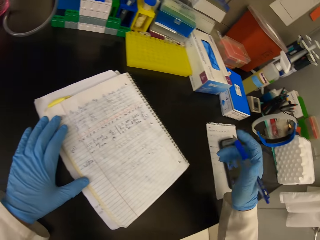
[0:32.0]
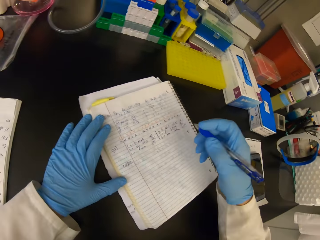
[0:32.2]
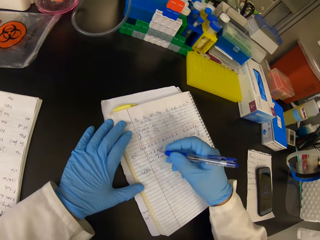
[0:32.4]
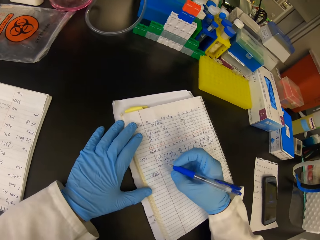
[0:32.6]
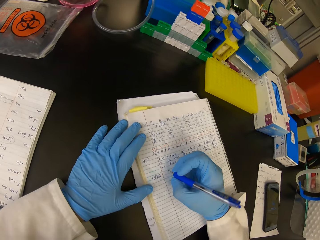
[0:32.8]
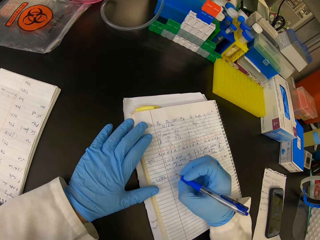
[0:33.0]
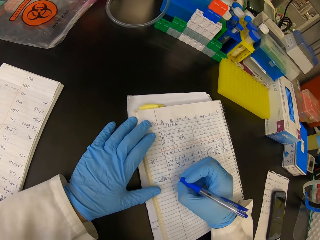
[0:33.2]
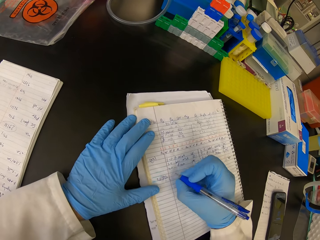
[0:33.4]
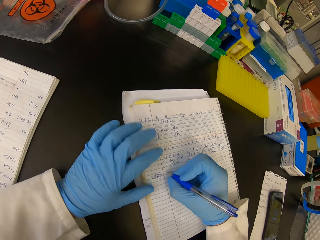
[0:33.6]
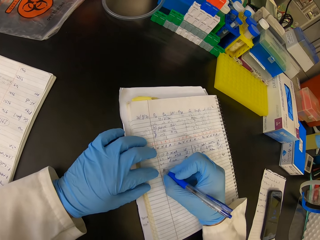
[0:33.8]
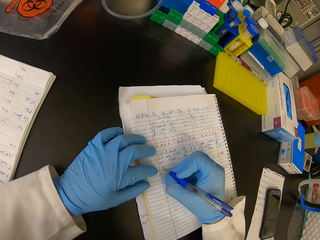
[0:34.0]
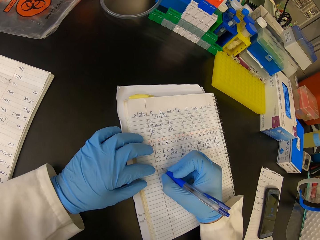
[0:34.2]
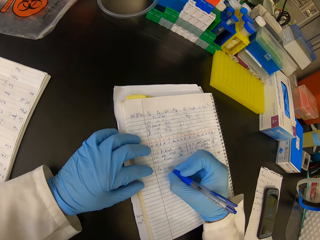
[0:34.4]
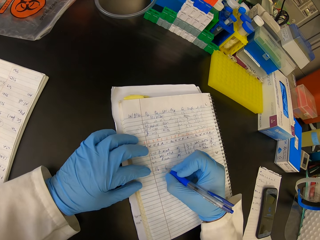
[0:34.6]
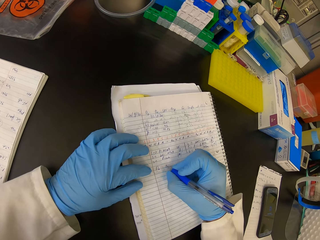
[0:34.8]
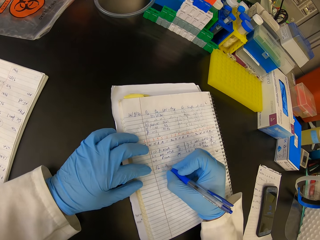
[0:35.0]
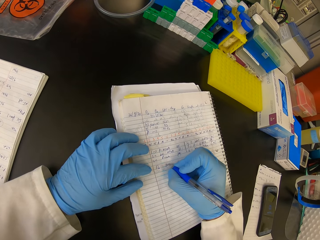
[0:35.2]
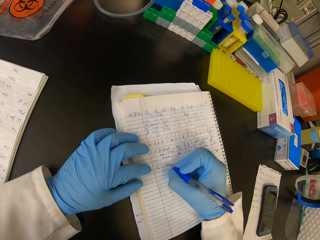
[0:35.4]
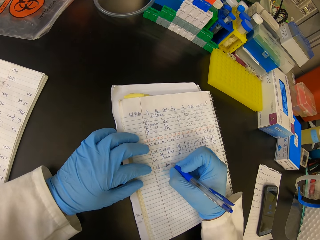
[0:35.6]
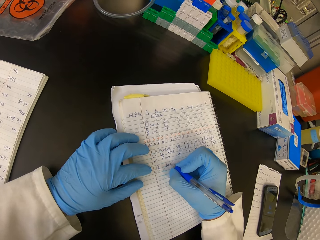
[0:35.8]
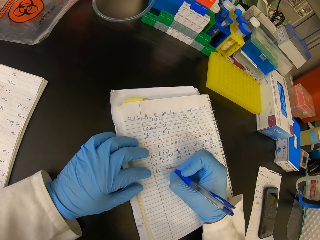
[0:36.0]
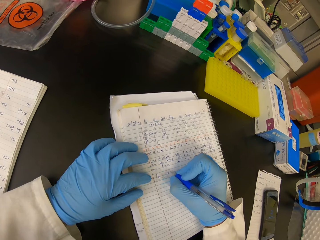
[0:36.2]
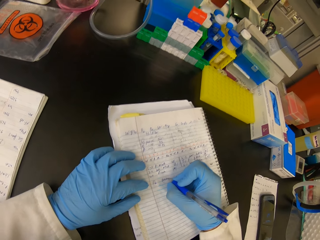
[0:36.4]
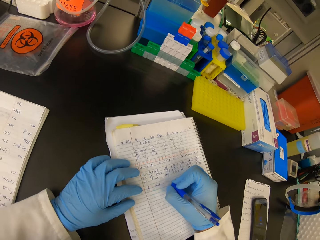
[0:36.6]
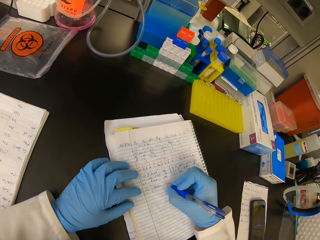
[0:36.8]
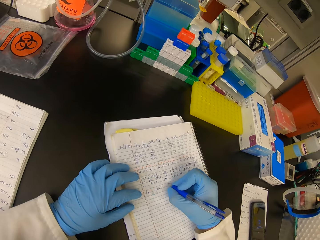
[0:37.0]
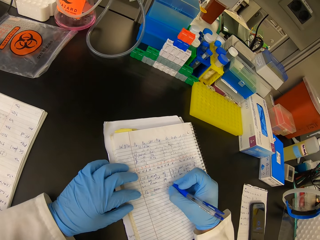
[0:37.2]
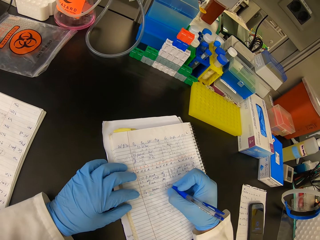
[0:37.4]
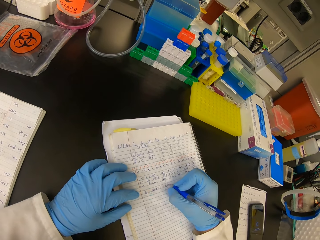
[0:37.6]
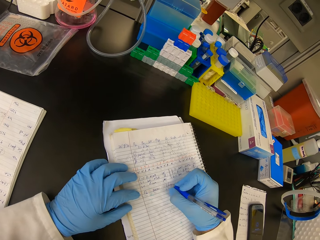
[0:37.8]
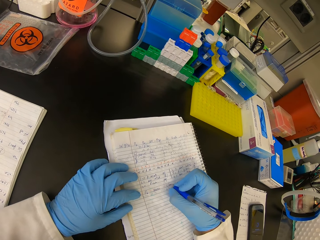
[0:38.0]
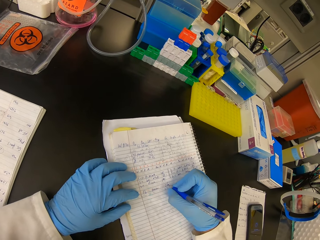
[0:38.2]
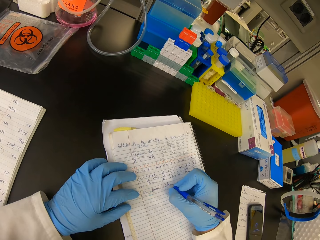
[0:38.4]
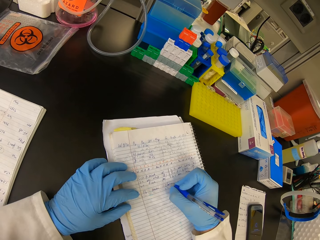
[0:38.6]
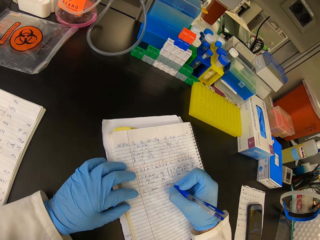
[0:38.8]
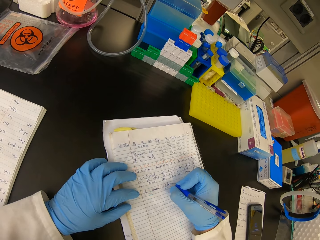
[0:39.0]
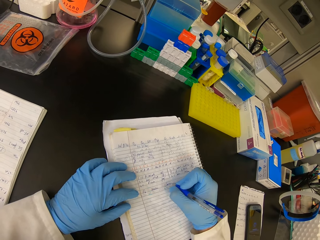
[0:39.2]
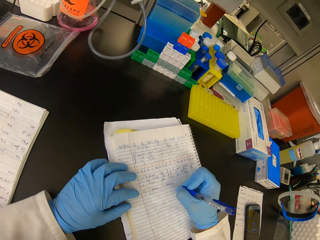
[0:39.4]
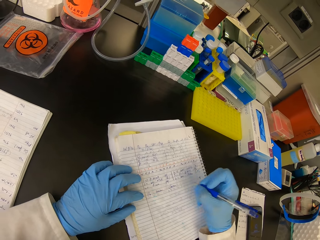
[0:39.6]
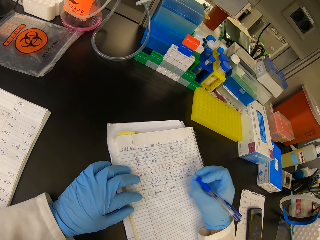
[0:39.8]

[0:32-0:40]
The camera wearer writes on the book.

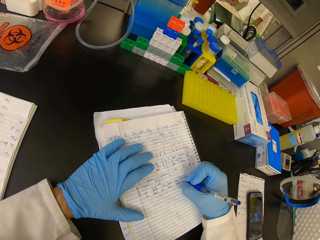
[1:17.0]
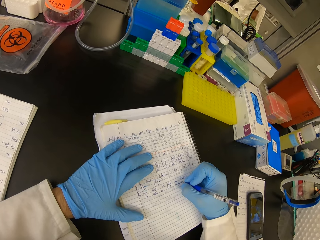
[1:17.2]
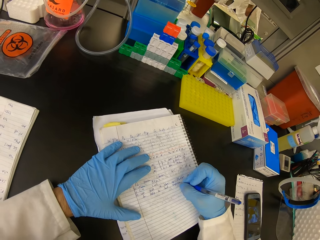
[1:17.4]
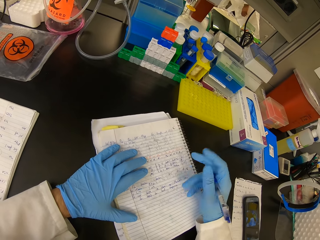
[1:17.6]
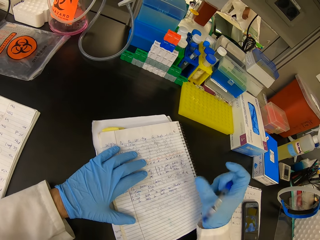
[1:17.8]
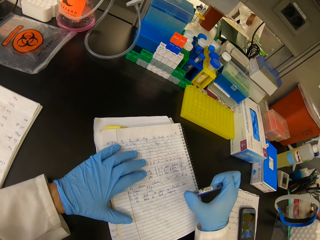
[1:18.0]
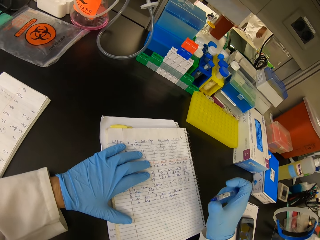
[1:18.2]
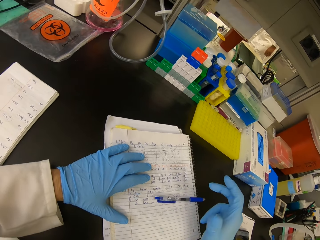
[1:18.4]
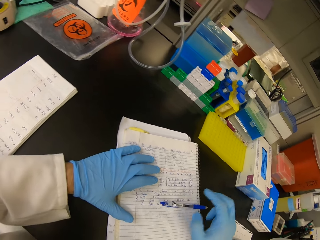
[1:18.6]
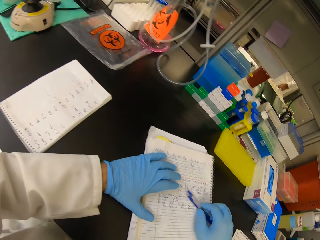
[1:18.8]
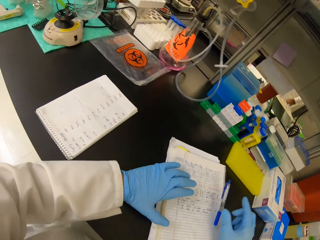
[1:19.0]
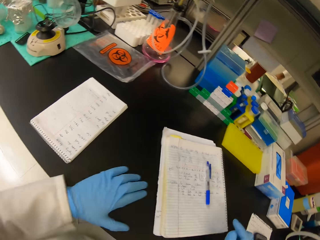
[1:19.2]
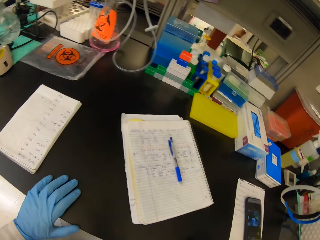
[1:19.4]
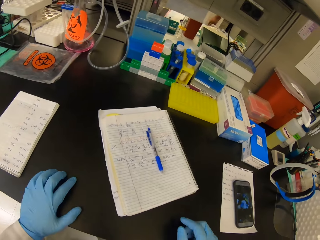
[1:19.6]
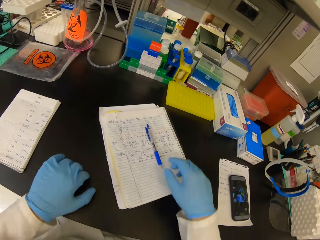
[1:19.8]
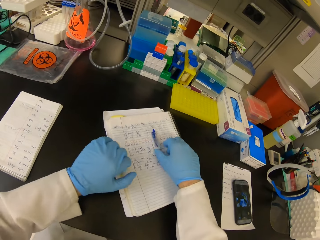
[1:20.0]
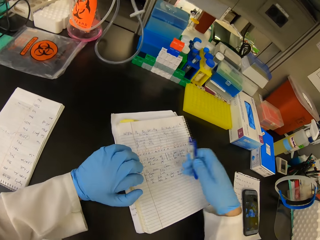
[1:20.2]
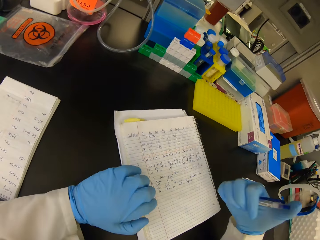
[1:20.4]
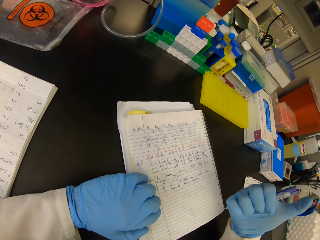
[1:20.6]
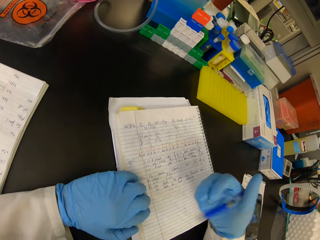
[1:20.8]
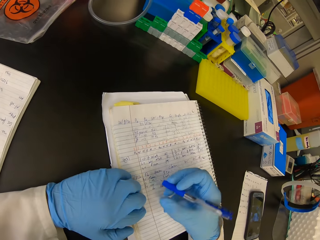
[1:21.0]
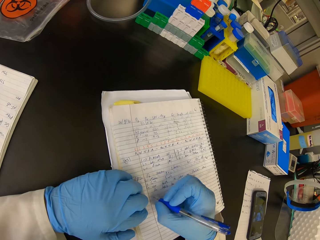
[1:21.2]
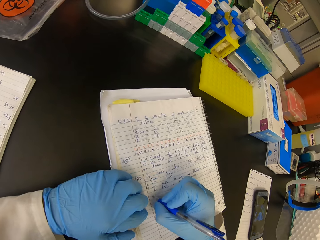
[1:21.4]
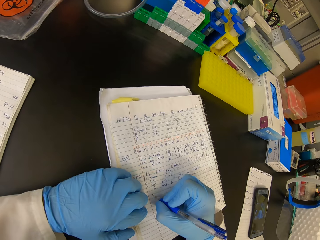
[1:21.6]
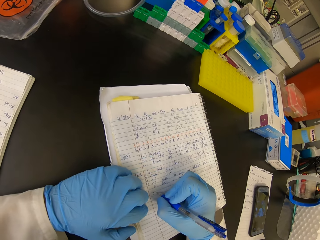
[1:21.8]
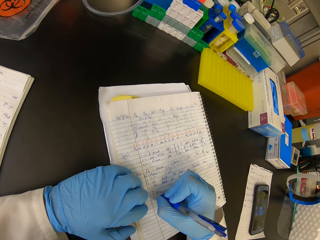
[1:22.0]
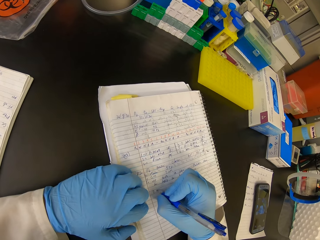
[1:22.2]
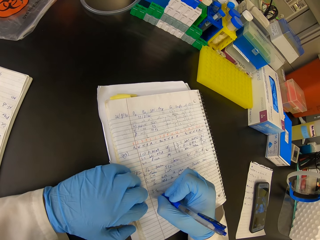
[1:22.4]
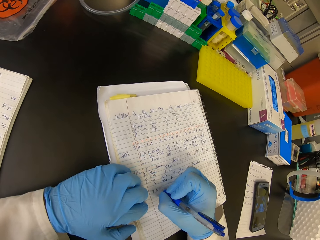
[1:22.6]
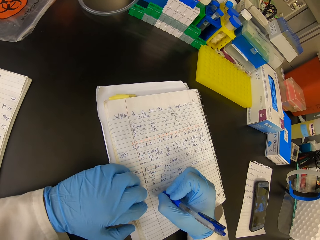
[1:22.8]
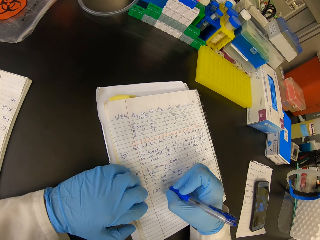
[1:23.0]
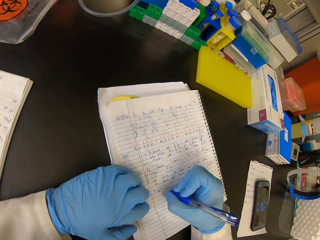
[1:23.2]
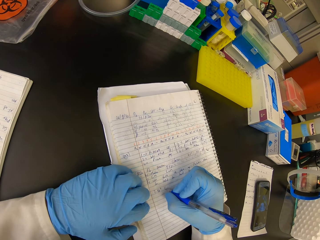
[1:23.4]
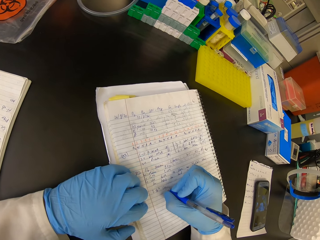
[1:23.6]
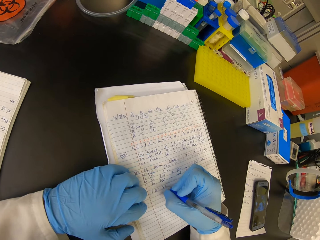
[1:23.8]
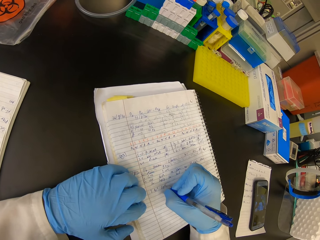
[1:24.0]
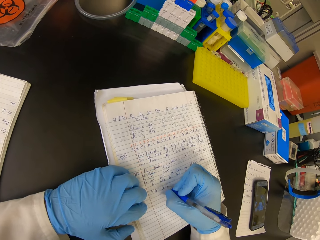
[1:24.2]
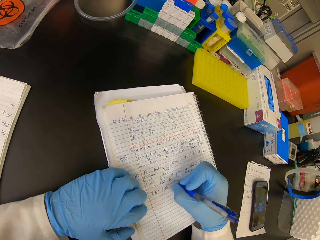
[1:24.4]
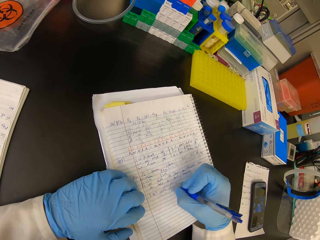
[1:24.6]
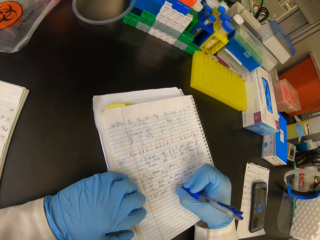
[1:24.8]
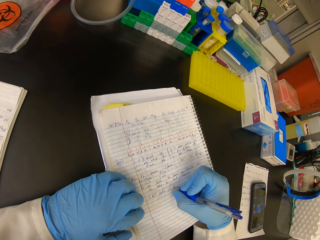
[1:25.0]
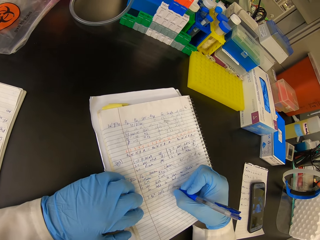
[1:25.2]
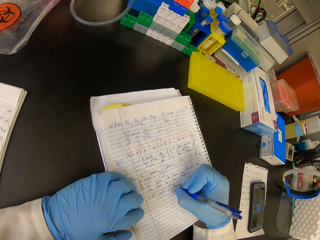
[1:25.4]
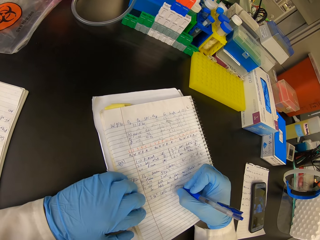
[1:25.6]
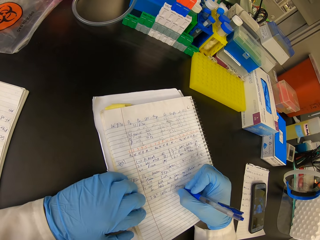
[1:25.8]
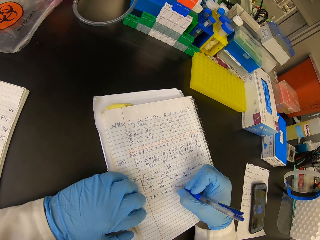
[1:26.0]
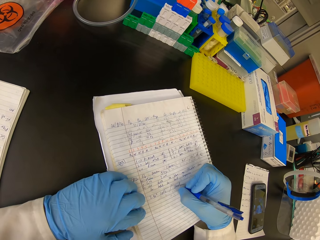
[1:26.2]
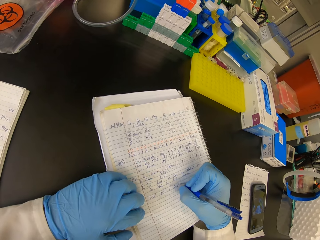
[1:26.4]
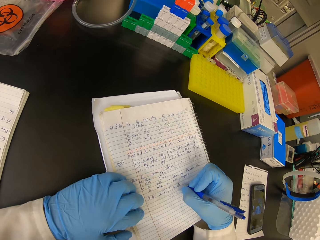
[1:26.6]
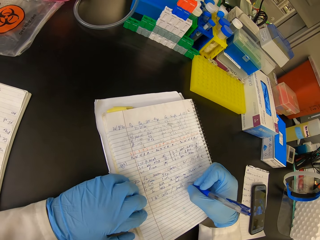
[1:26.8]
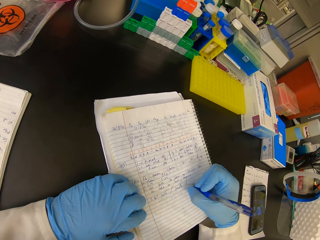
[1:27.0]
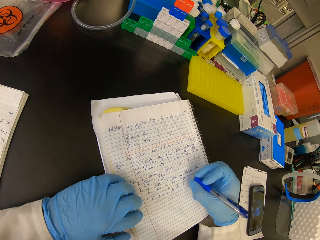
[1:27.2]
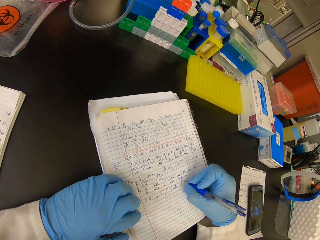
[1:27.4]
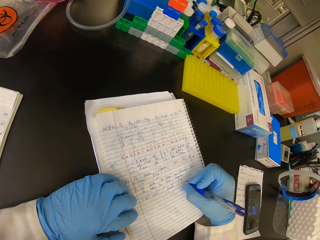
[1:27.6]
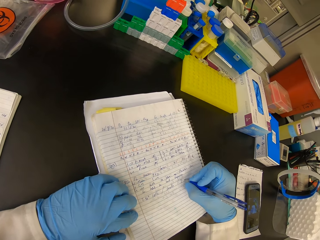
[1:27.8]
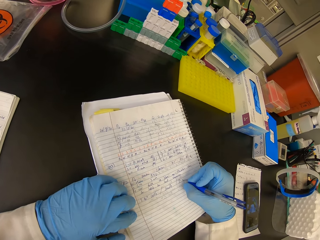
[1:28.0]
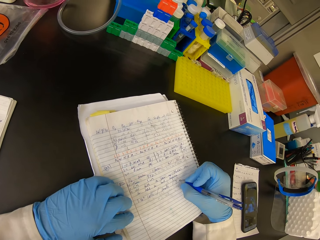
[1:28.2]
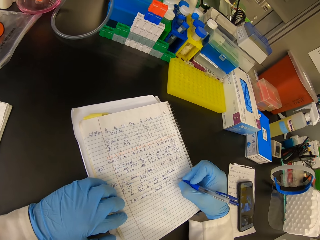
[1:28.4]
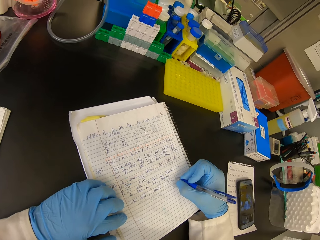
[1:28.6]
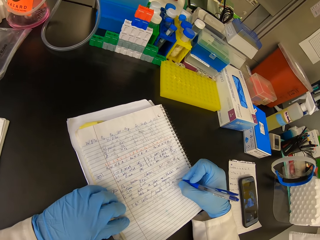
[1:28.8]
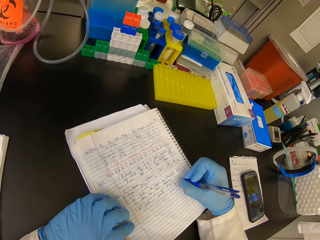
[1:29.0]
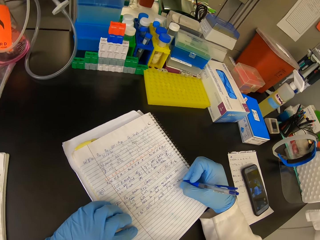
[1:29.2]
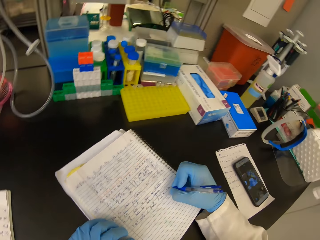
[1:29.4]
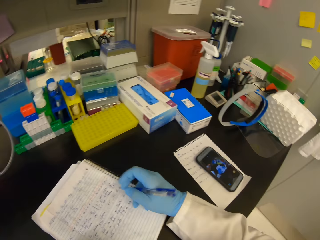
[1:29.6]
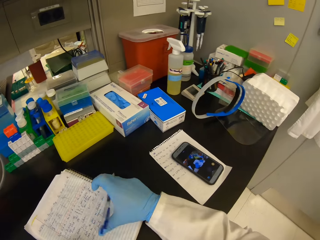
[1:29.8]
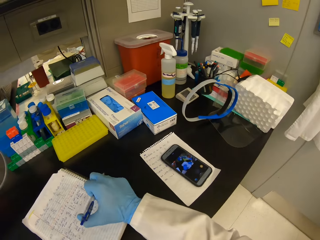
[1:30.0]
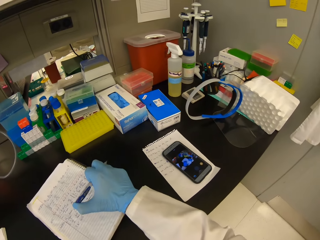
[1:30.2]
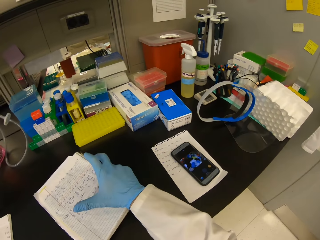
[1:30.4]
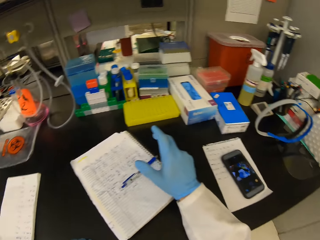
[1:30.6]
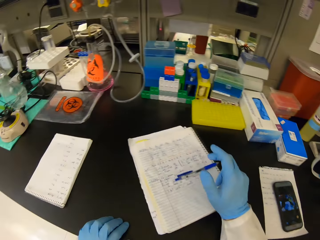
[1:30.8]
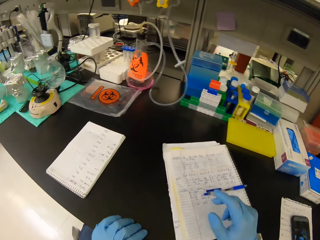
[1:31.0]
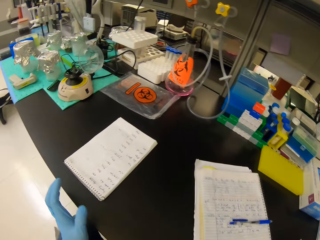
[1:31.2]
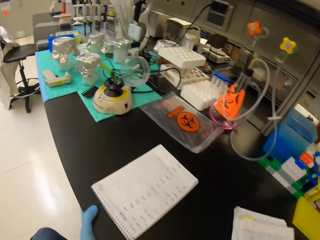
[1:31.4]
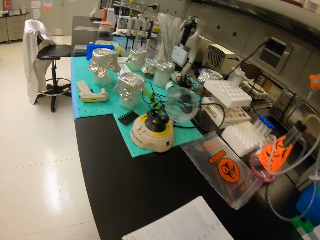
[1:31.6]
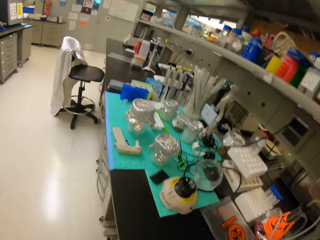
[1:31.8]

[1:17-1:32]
The camera wearer puts the pen on a book. They pick up the pen. They write on the book. They put the pen on the book.
